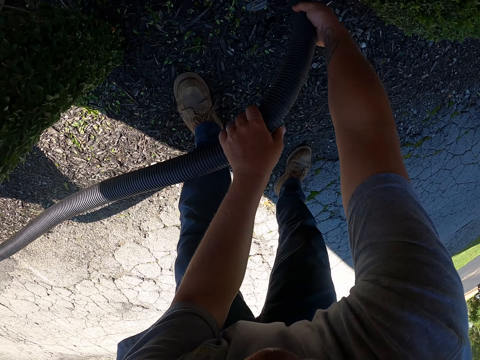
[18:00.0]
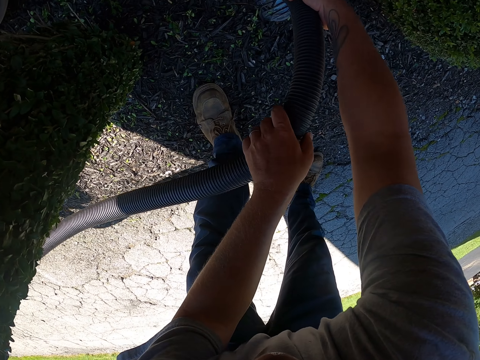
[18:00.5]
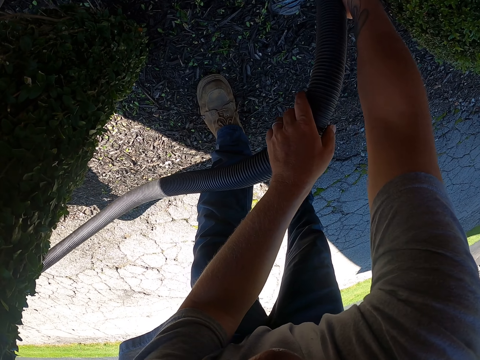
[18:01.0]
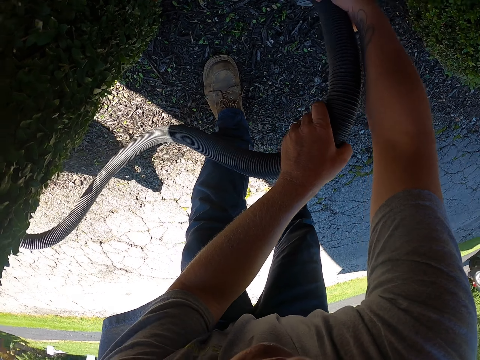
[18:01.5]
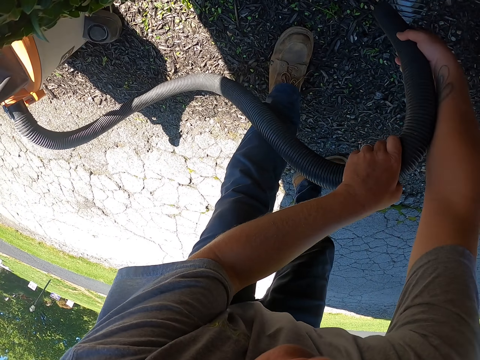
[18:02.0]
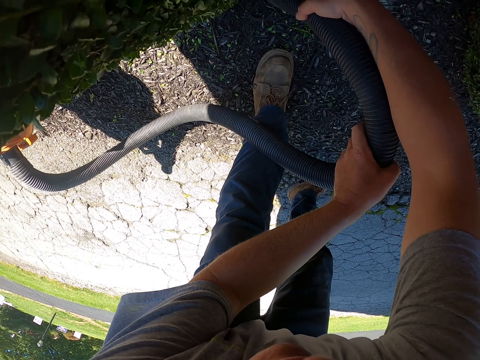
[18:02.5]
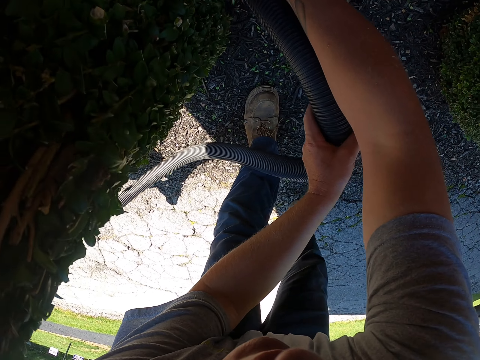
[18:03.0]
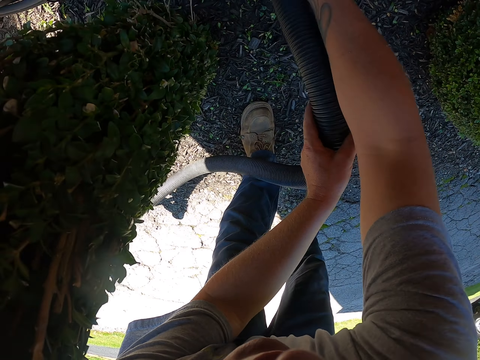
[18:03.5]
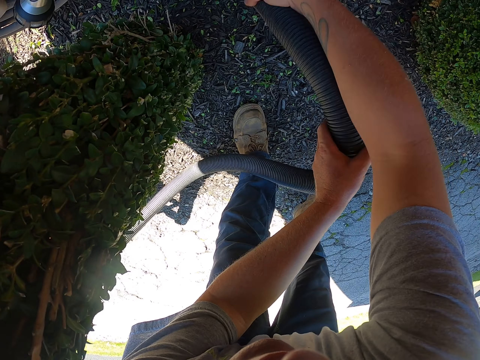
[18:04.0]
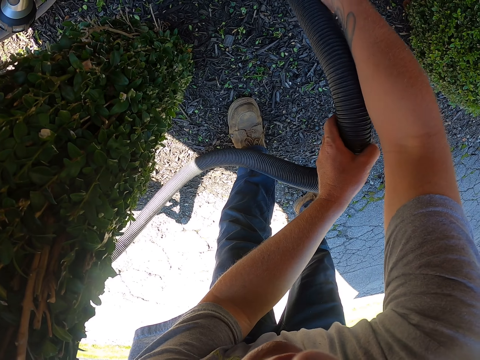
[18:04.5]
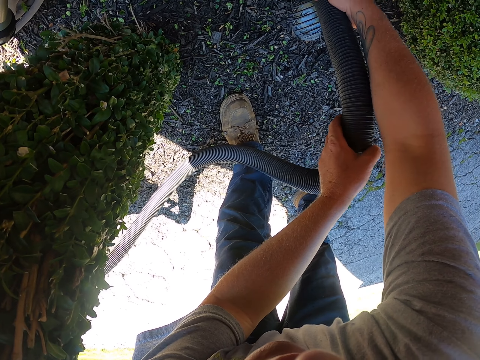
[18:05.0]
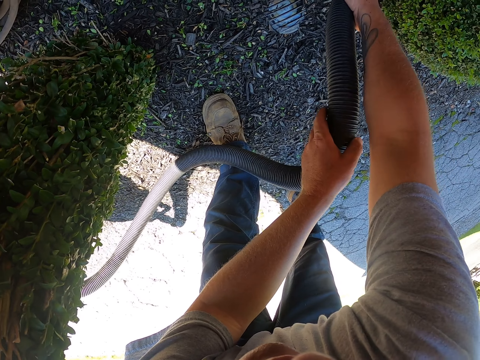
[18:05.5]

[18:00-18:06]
The camera wearer moves the leg. They clean the garden with the garden vacuum.

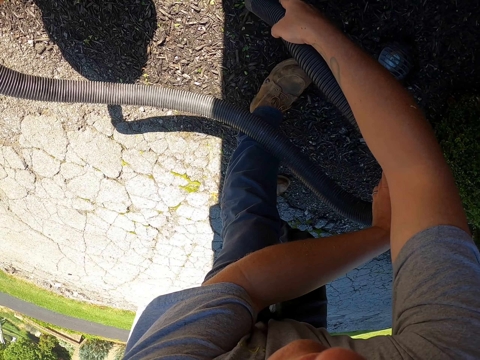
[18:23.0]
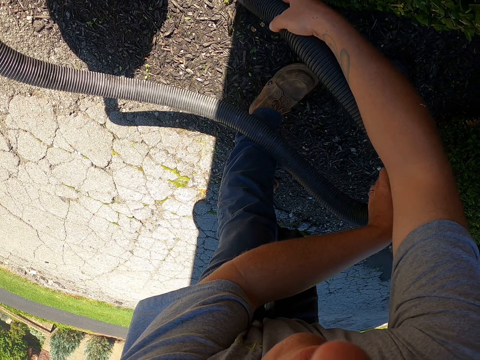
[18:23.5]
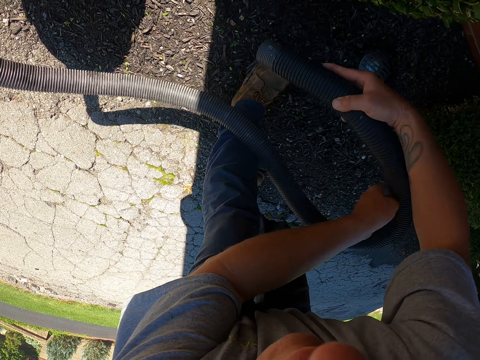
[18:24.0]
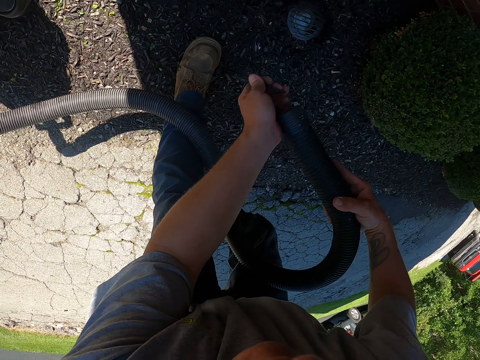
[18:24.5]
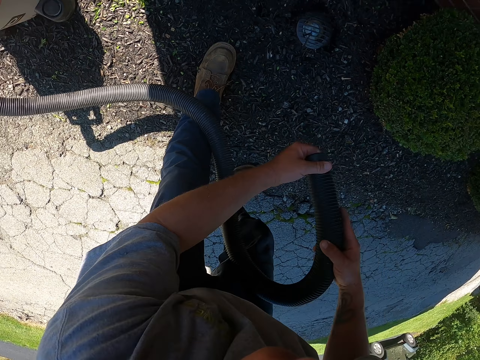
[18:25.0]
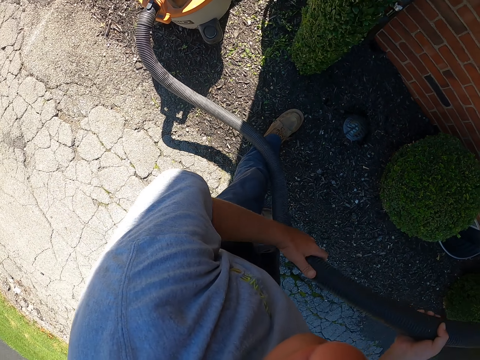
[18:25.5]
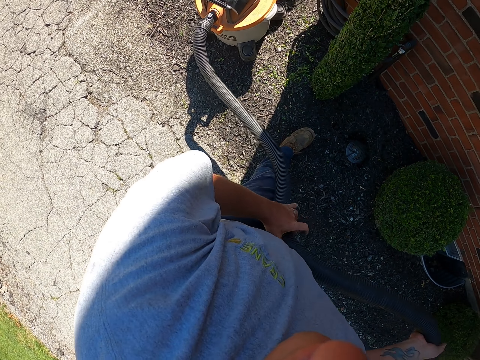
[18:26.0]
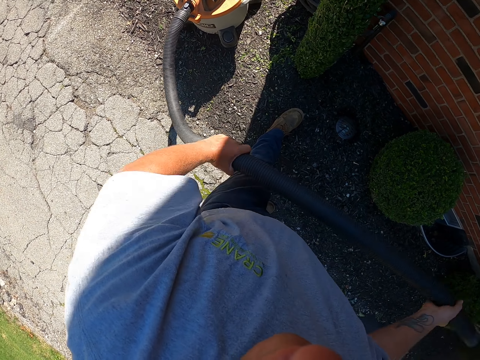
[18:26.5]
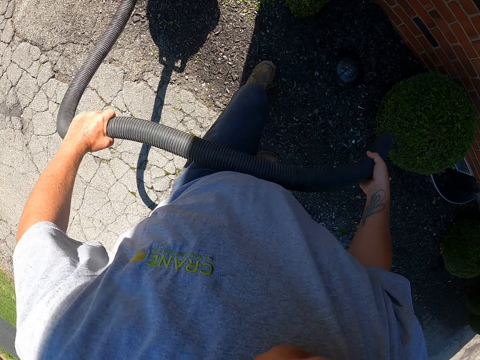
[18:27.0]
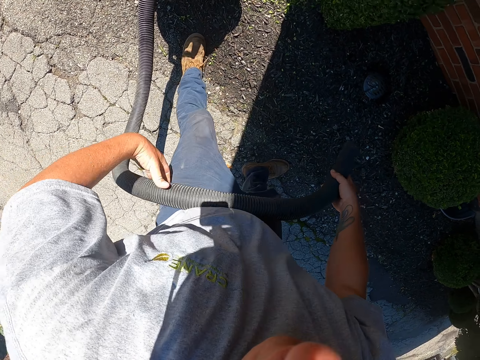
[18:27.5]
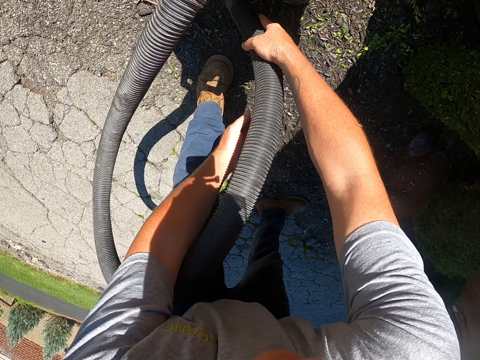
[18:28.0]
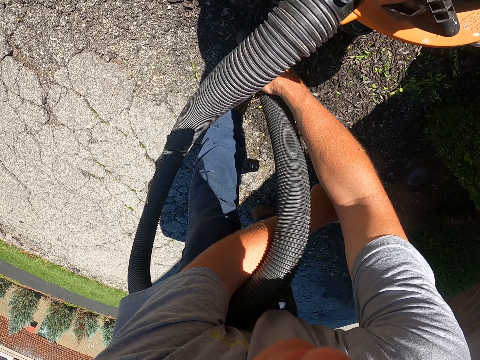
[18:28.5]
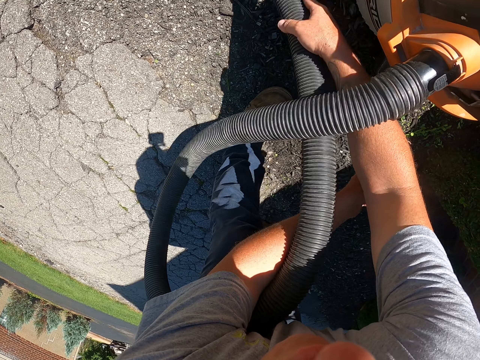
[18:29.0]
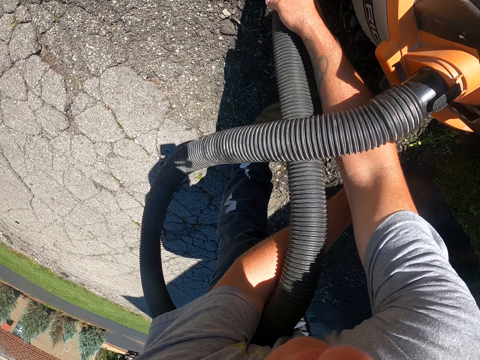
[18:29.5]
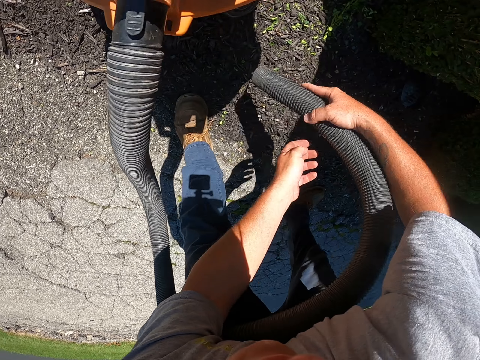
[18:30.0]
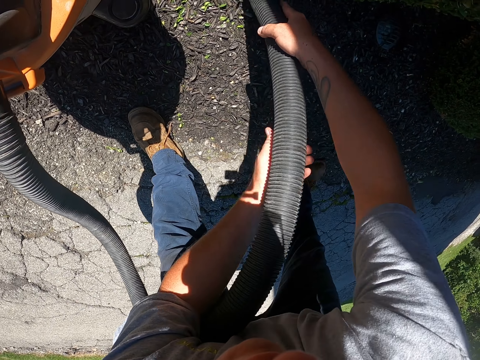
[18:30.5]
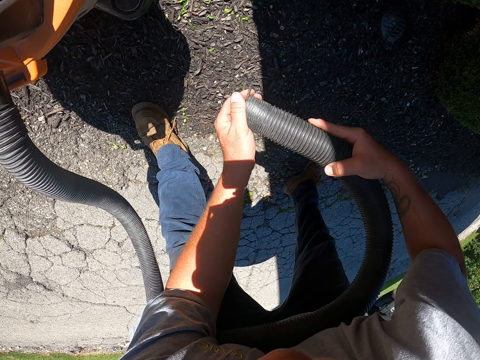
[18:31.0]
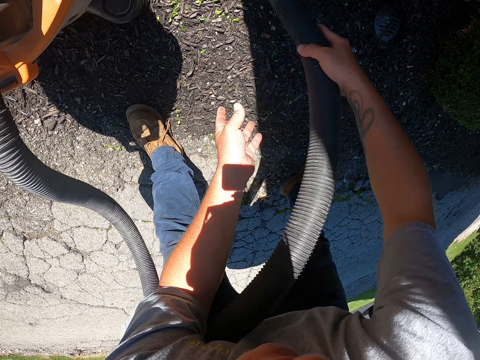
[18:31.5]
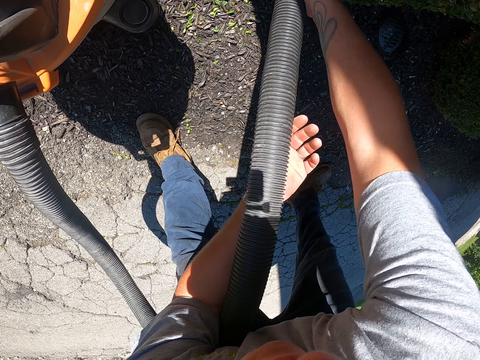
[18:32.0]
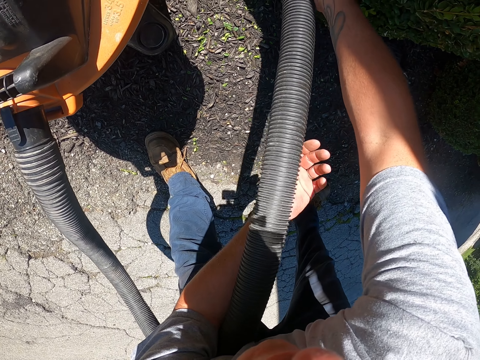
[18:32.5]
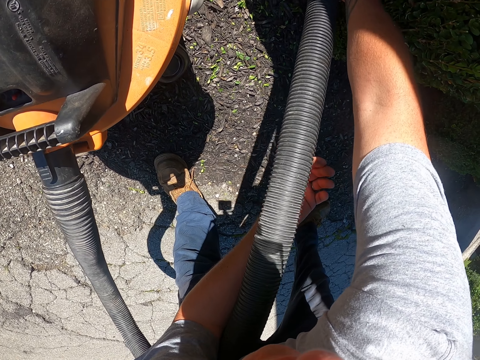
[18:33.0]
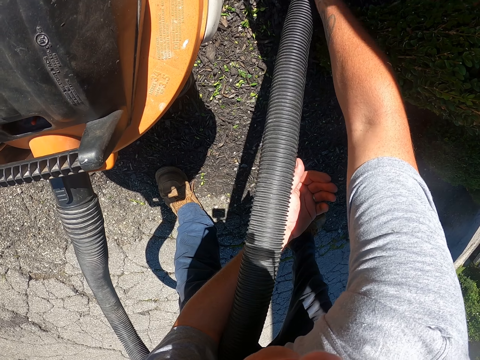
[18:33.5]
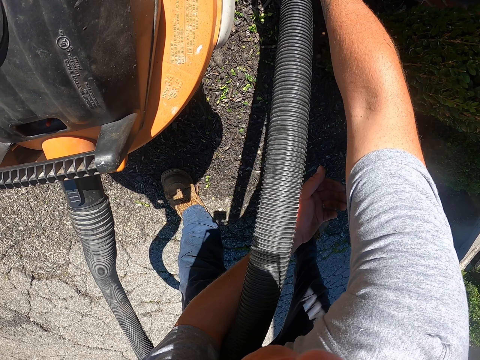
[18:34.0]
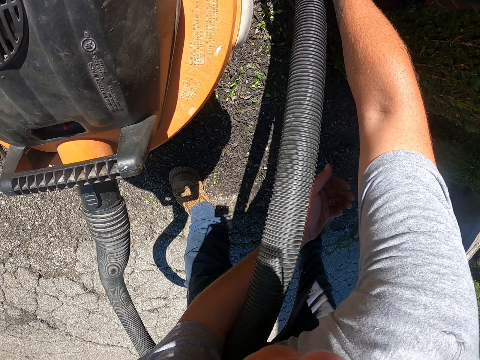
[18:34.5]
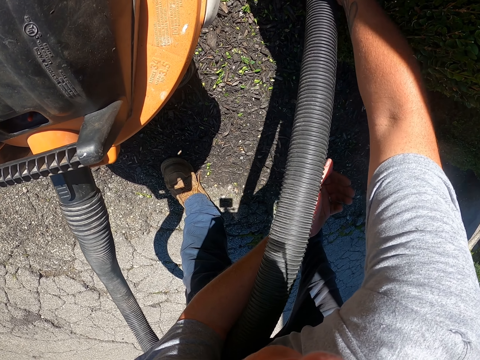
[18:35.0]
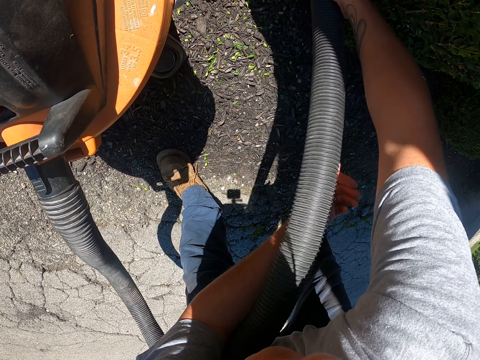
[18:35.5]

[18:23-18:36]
The camera wearer removes the dirt from the pipe. They push a stick in the vacuum. They shake the pipe. They pick up leaves with the vacuum. They move the leg. They clean the garden with the garden vacuum. They touch the pipe. They clean the garden with the garden vacuum.

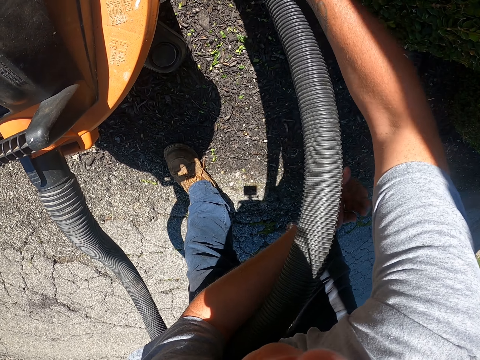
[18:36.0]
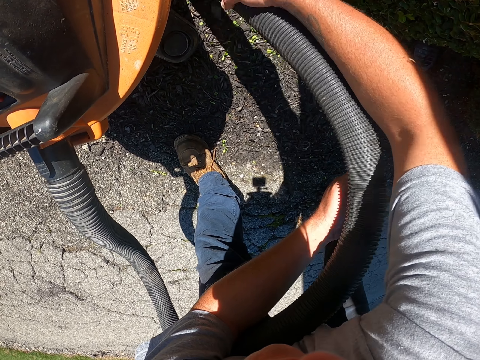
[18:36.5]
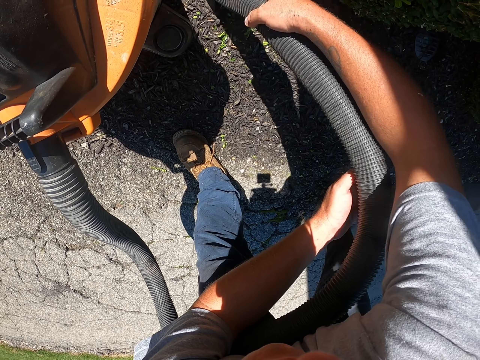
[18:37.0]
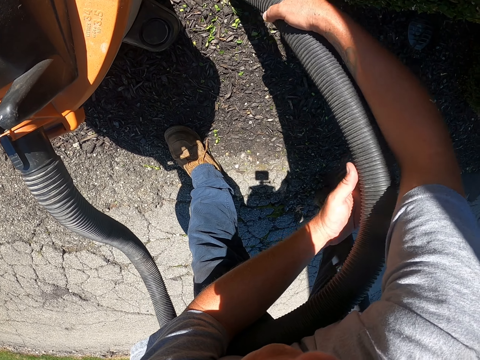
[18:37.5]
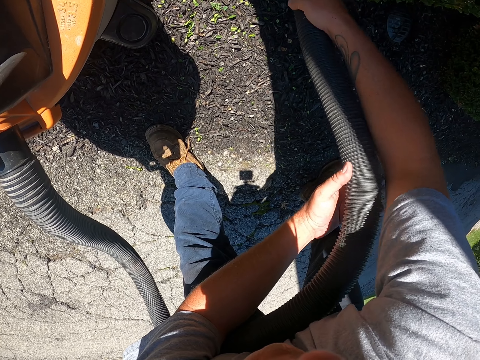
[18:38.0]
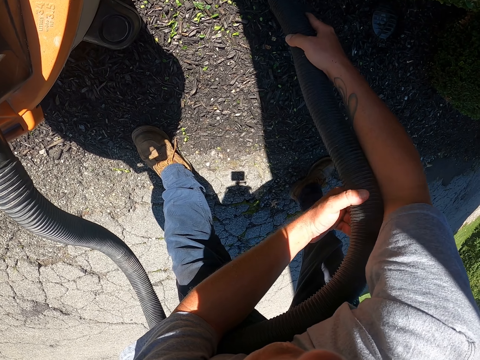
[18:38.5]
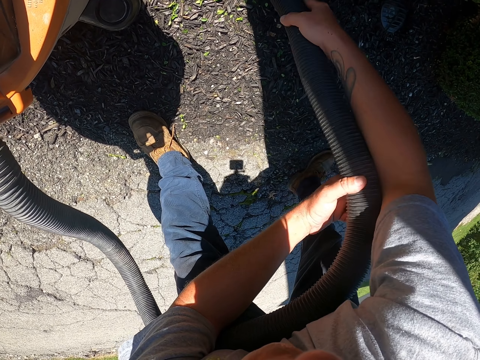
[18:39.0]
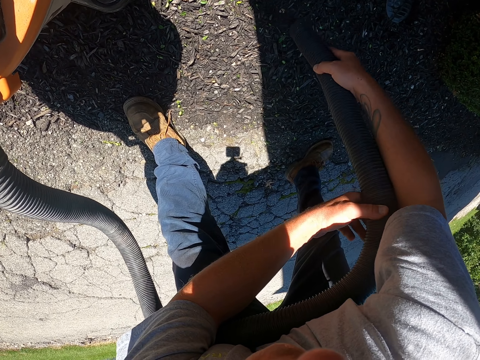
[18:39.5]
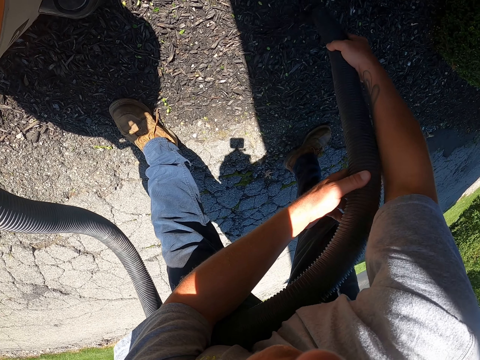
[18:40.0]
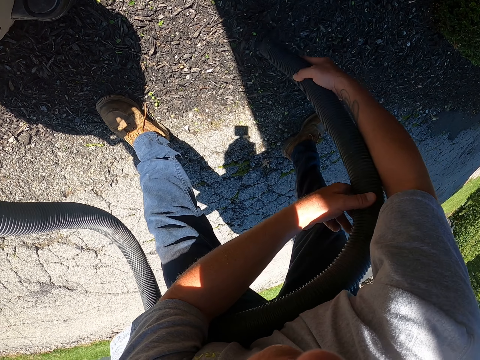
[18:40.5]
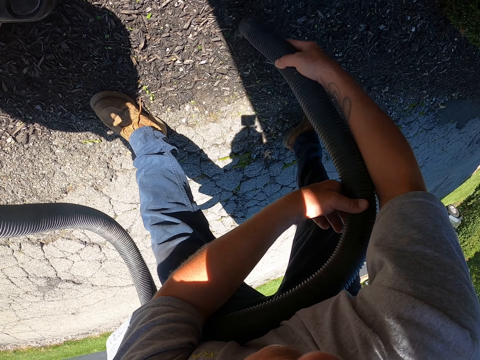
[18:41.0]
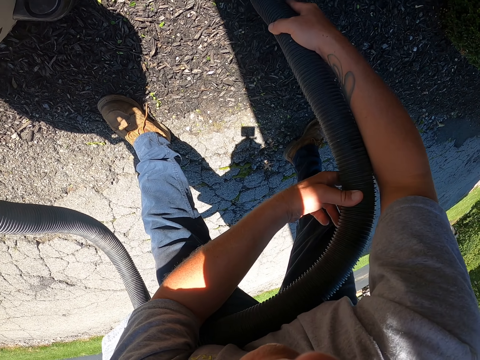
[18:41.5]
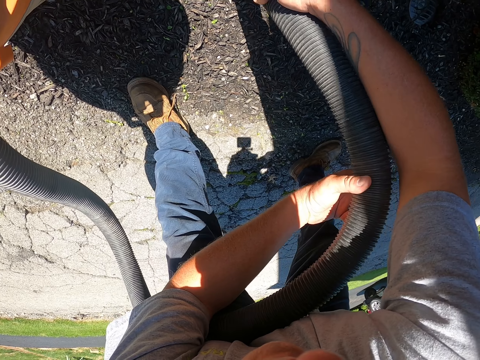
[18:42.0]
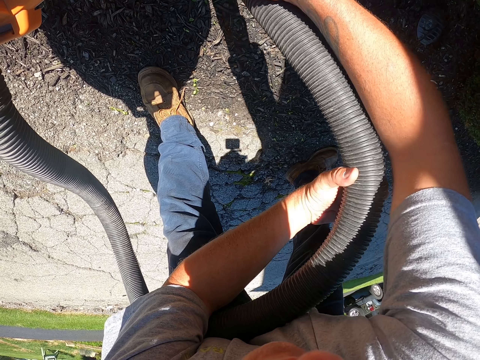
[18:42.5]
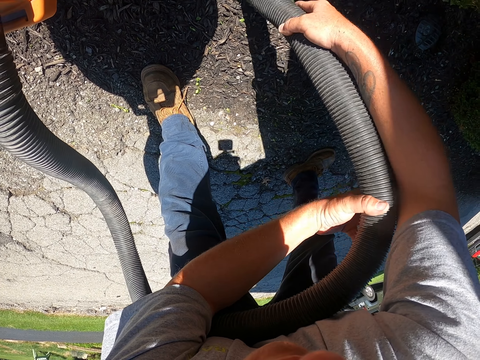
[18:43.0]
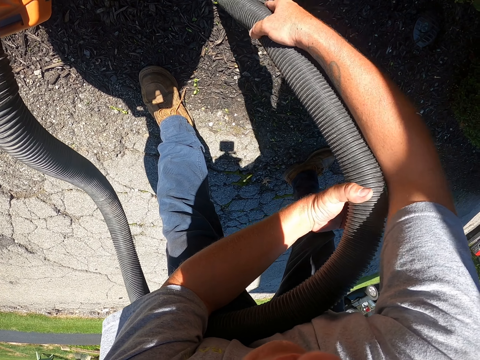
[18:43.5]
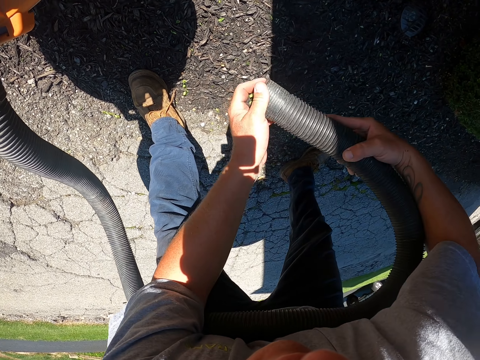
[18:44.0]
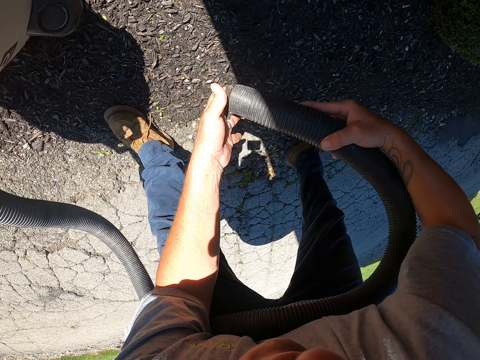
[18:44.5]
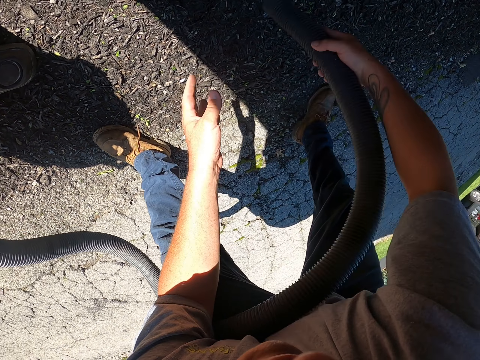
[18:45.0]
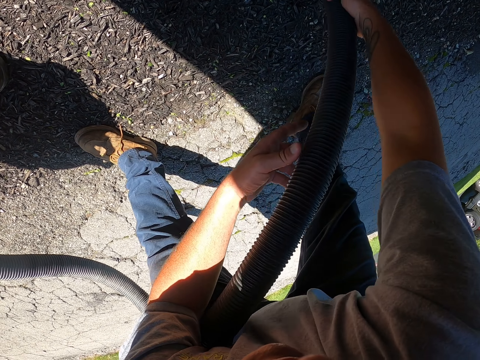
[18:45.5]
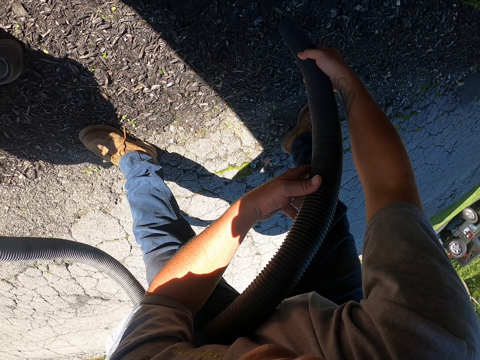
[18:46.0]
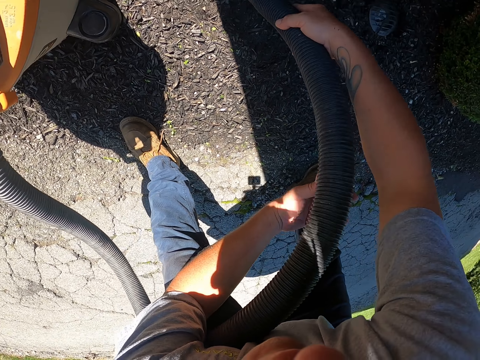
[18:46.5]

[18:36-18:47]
The camera wearer removes the dirt from the pipe. They push a leaf inside the vacuum. They clean the garden with the garden vacuum. They pick up leaves with the vacuum.
